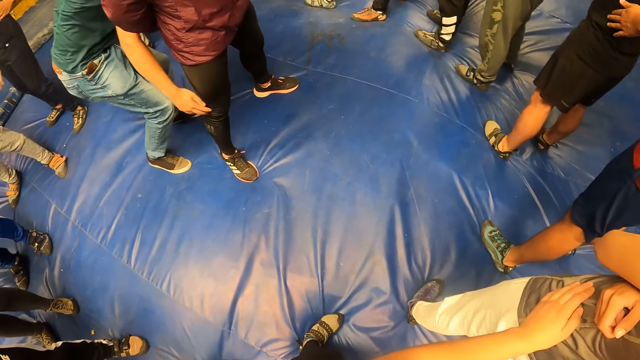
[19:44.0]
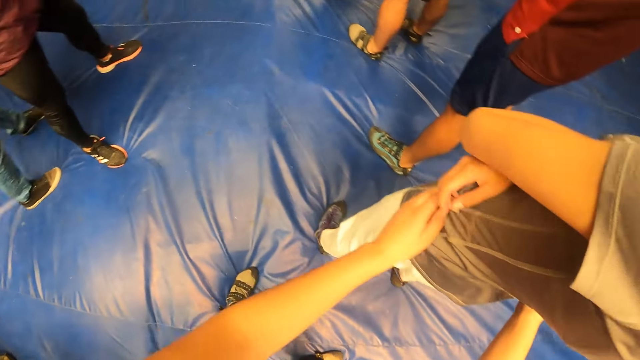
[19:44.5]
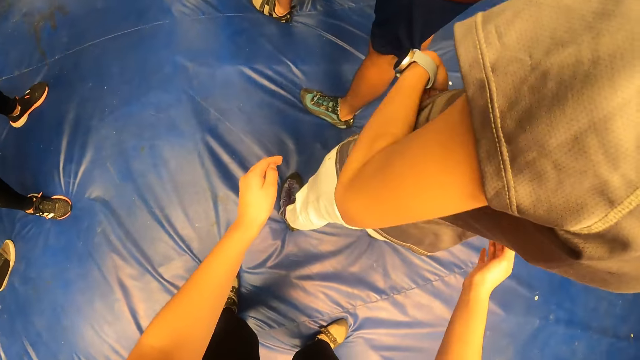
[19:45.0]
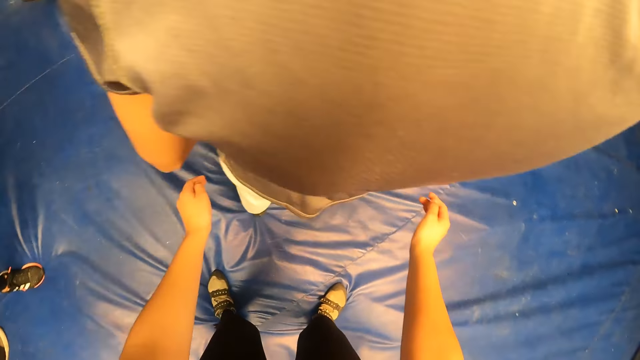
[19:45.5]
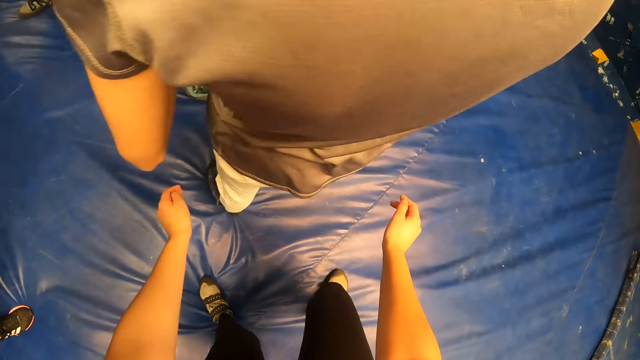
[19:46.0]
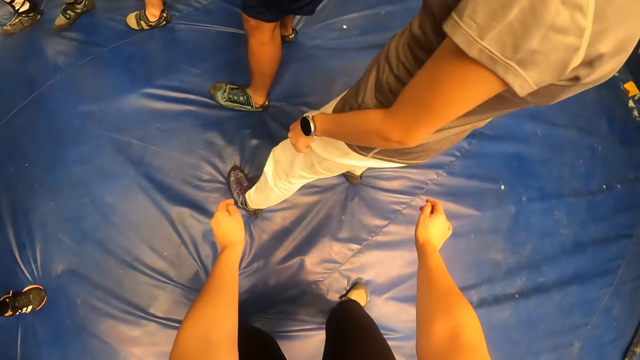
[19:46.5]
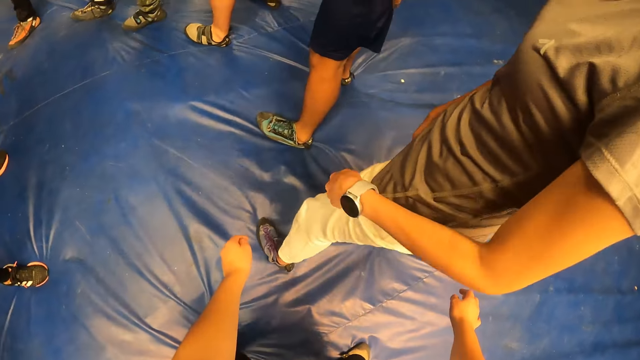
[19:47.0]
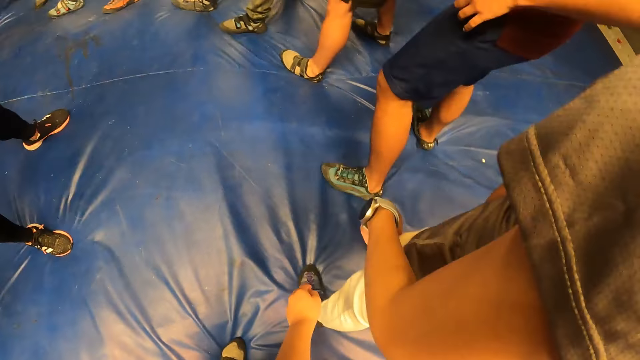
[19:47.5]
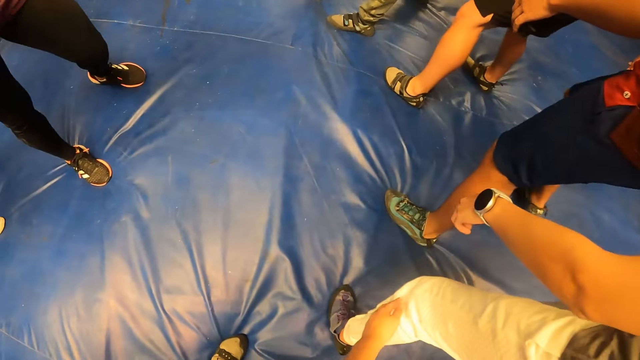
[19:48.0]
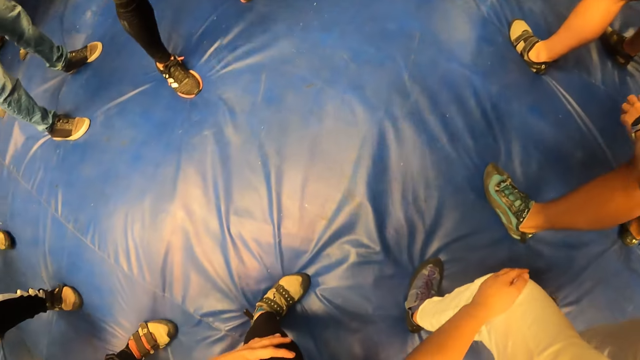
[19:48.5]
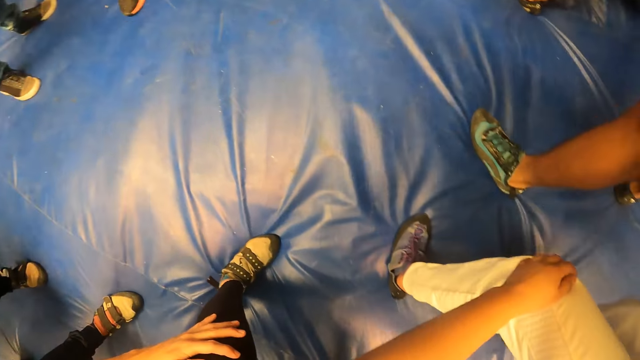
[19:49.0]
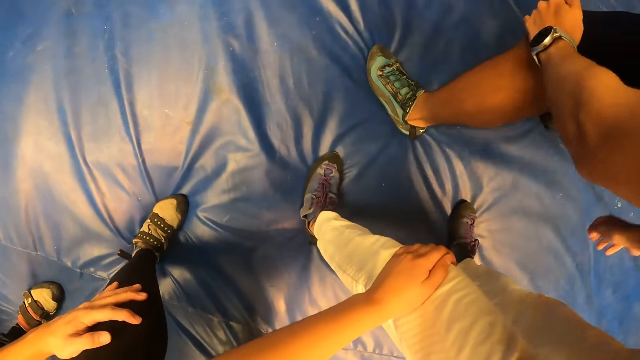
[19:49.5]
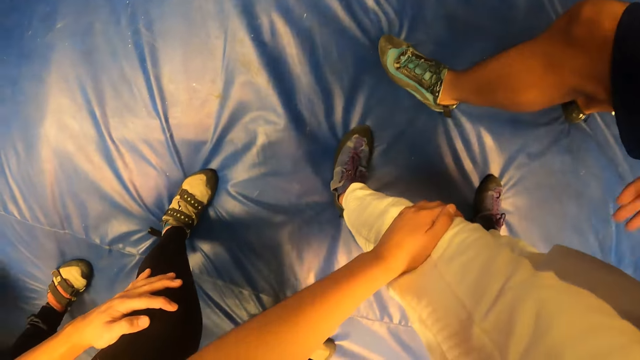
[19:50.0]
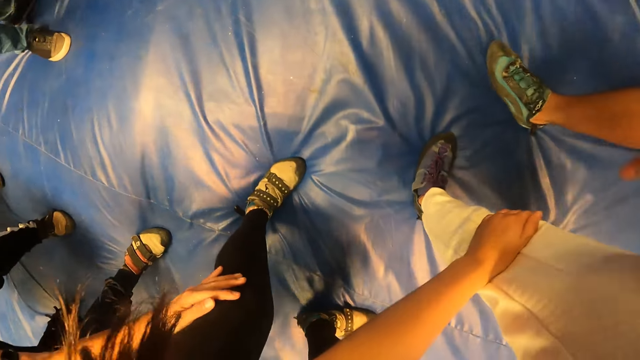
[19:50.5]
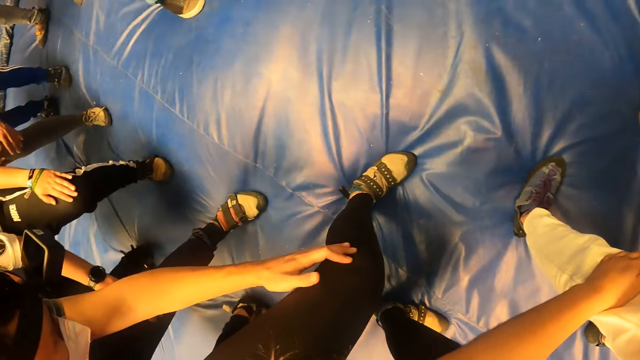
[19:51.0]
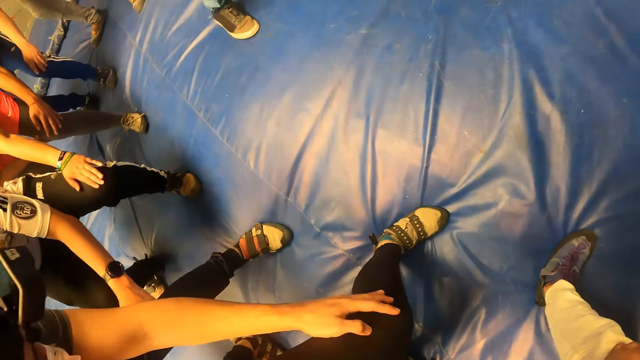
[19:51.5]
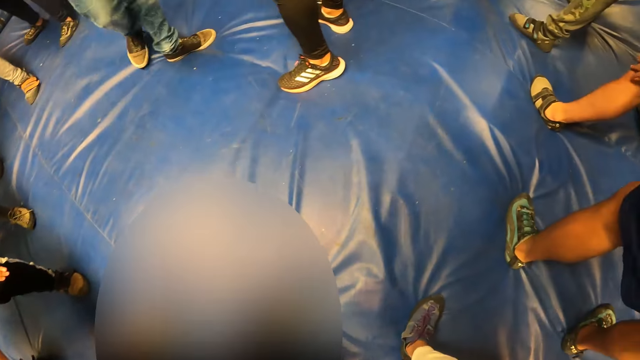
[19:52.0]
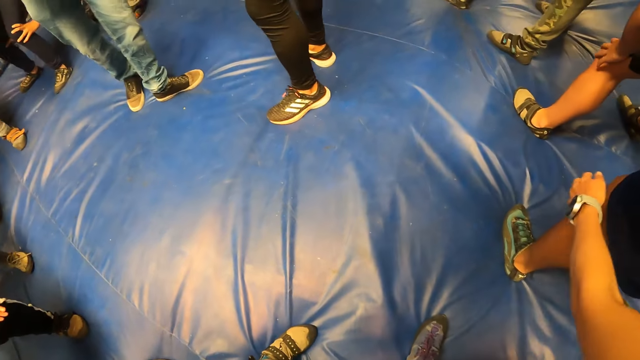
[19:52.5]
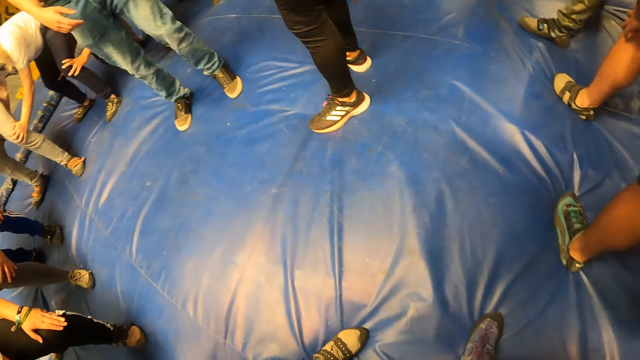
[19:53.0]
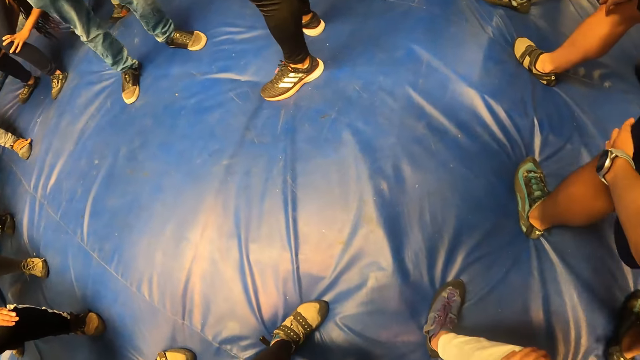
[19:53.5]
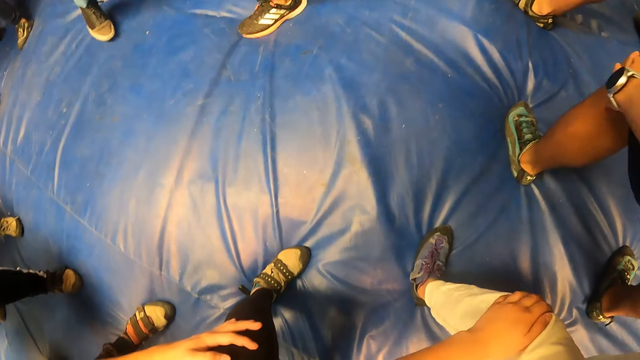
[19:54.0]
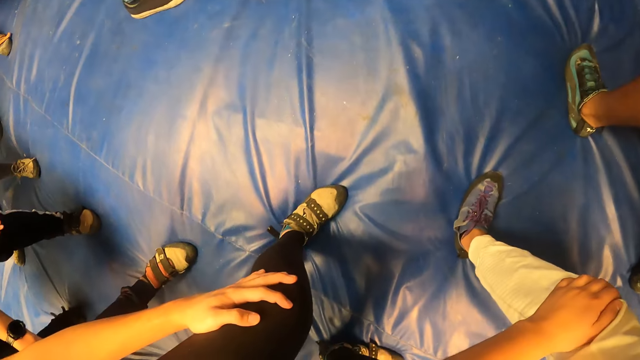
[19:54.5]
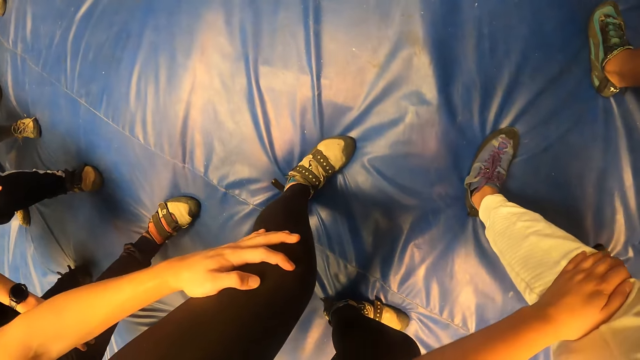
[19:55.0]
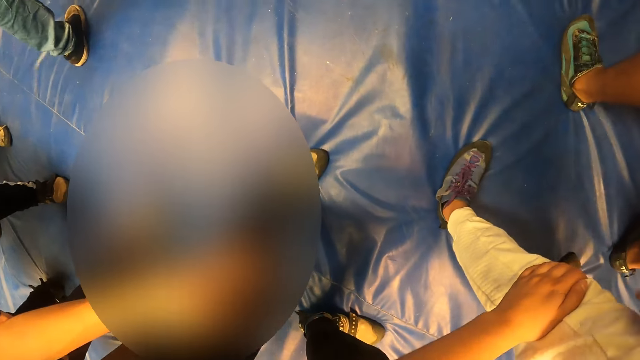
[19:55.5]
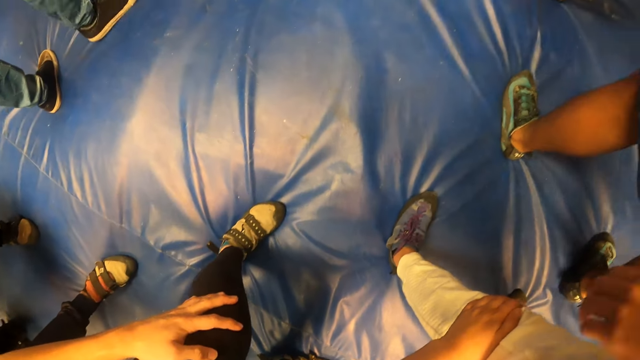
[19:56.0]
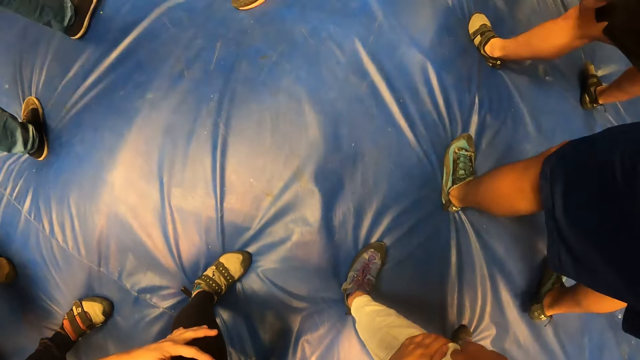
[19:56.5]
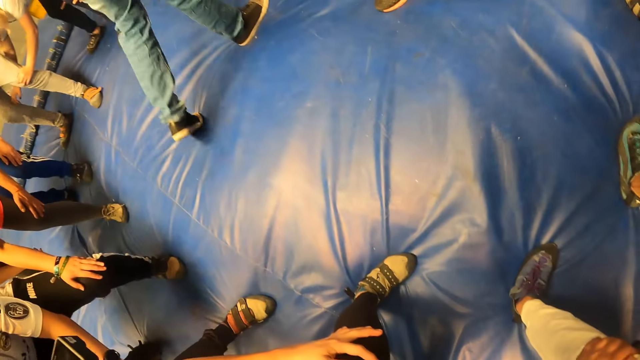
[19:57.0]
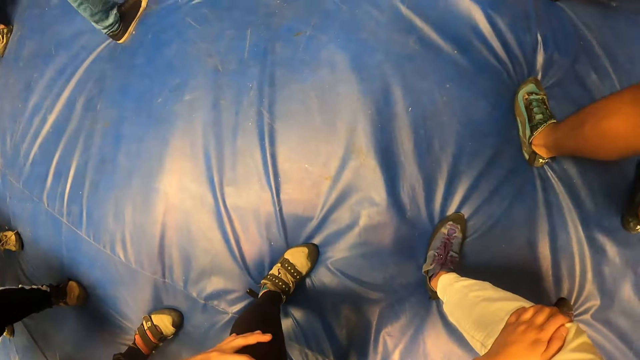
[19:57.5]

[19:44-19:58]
The camera wearer looks at a woman. She holds the woman on the knees with her left hand. She looks at the ground. She holds the woman's knees.

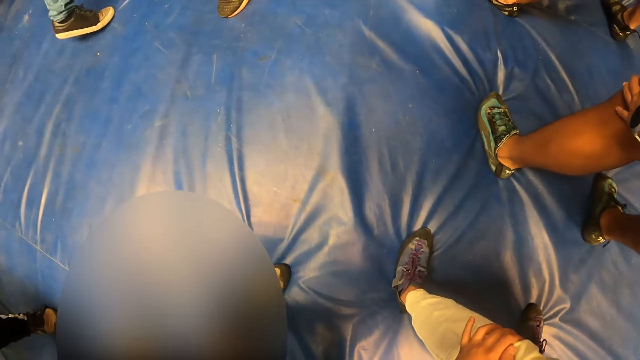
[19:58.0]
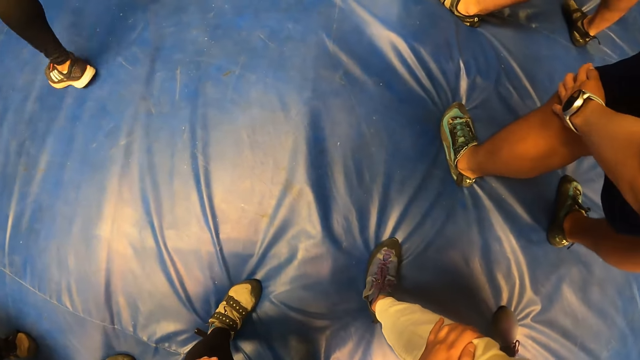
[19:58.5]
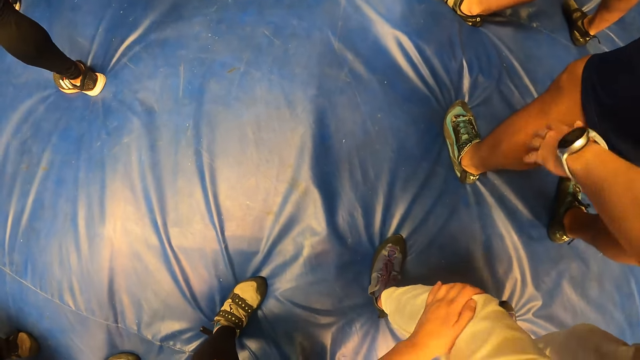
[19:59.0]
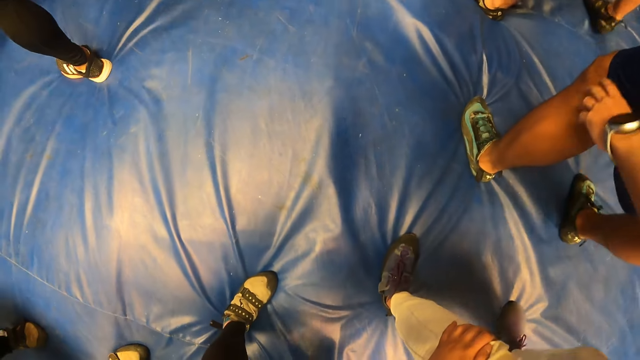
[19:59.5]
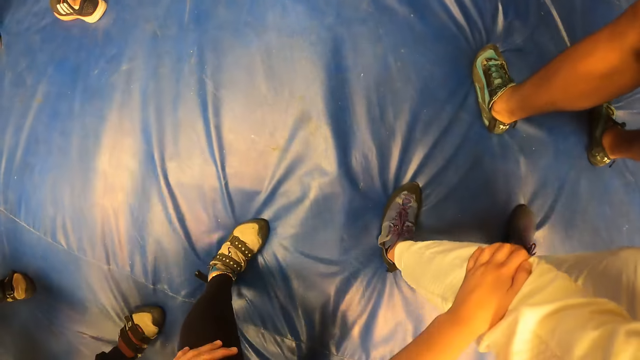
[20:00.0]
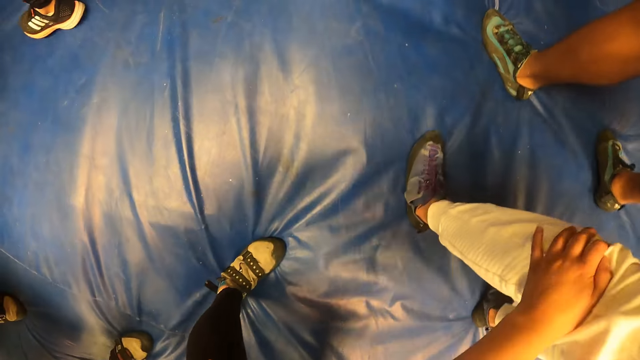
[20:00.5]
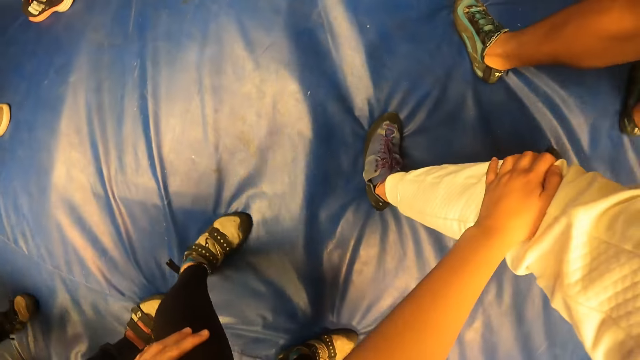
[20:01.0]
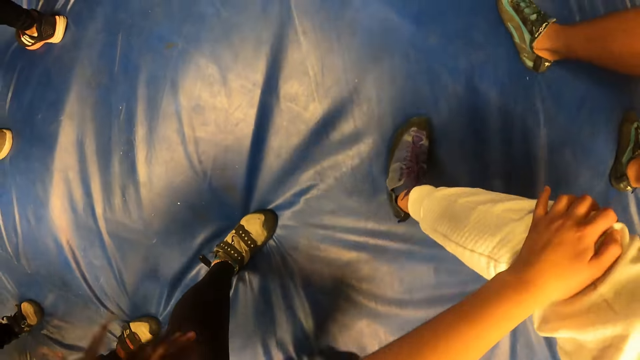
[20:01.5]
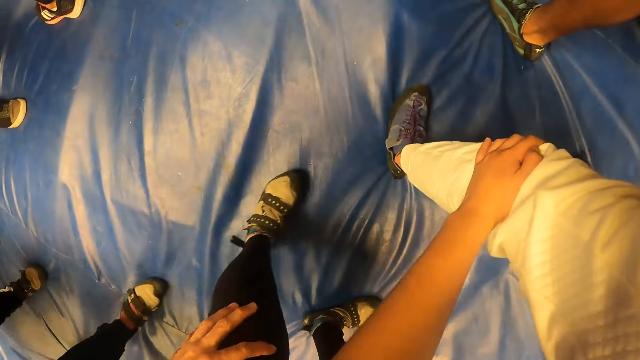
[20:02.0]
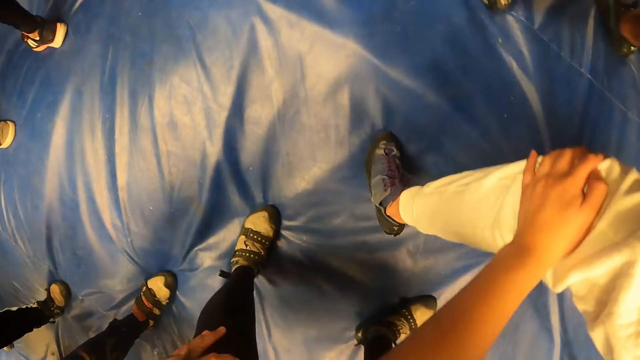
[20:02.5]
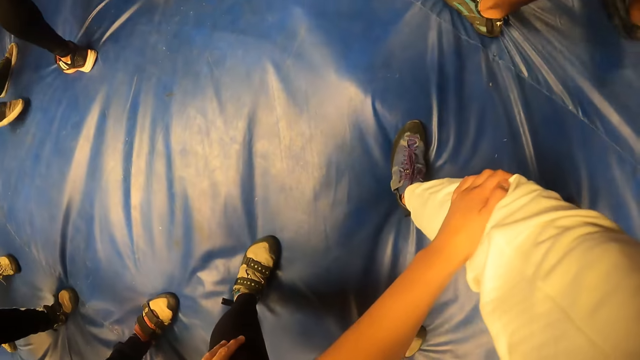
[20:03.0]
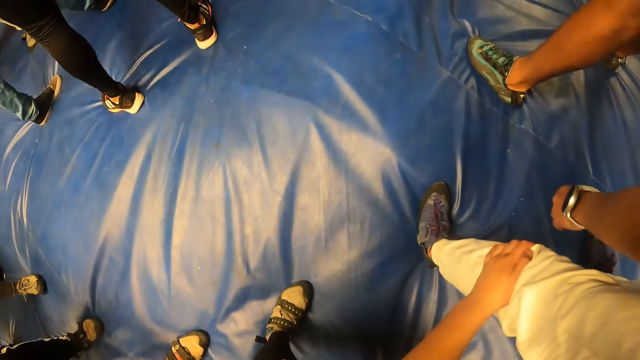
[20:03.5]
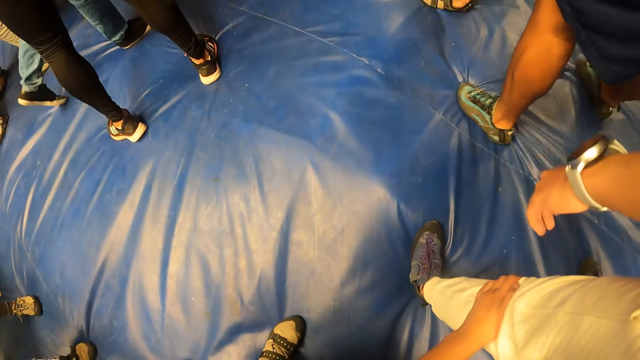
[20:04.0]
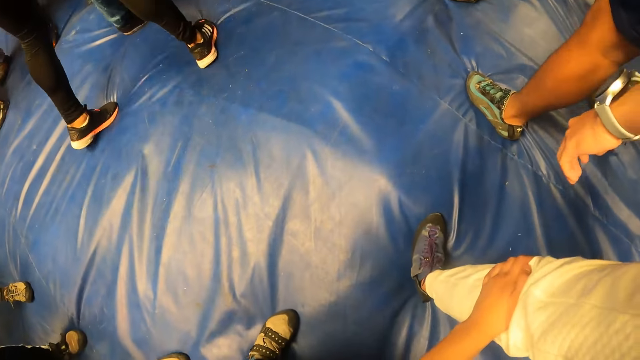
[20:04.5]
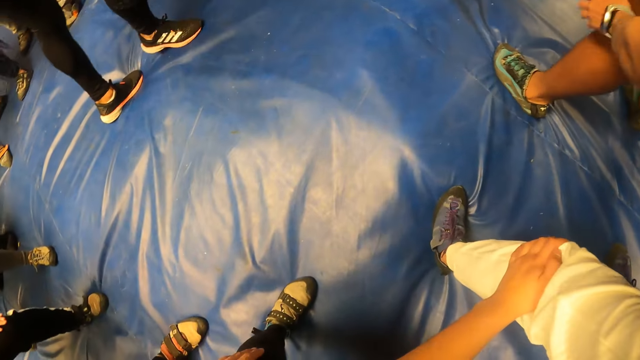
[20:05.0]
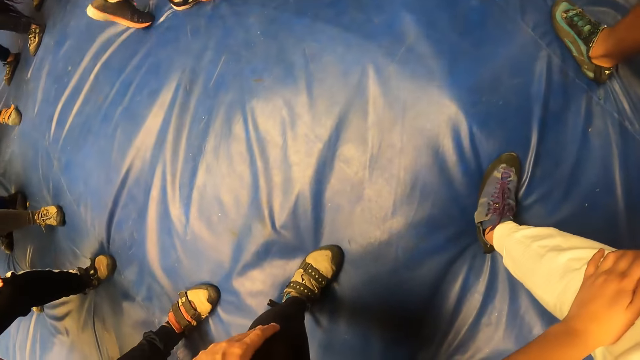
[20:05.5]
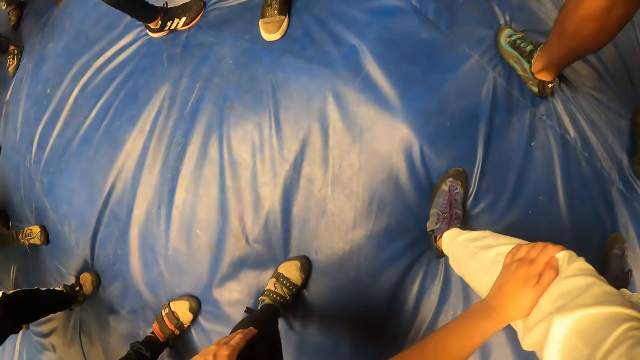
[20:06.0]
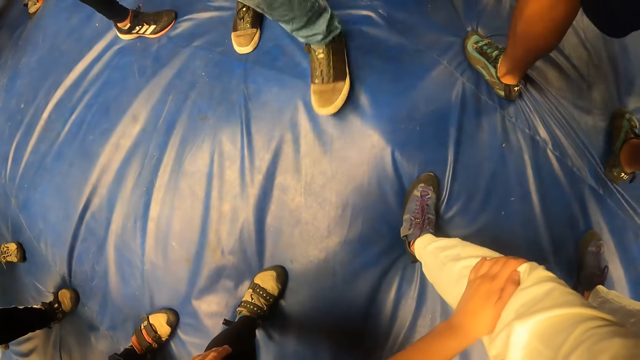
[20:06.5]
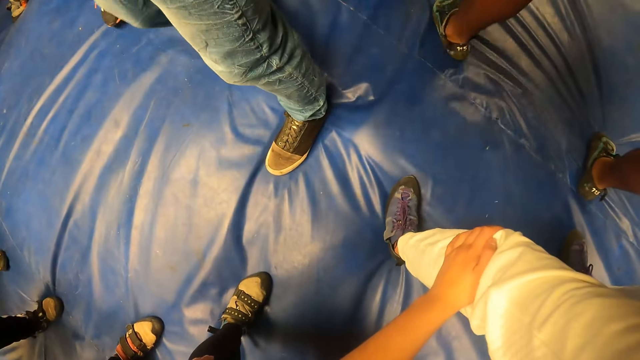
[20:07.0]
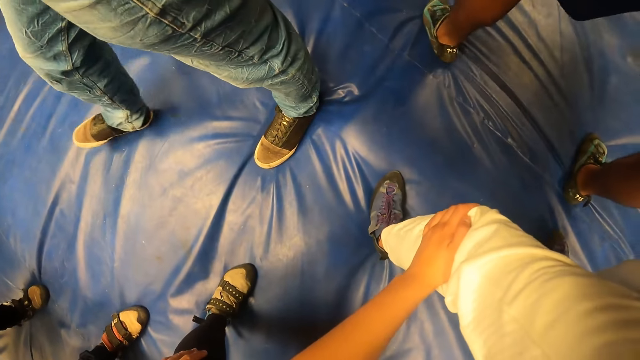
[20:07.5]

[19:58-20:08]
The camera wearer walks holding a man's knees on the bed. A woman walks on the bed. The camera wearer looks at another man. They hold the first man's knees.
